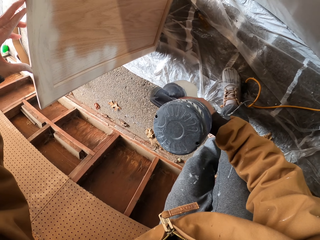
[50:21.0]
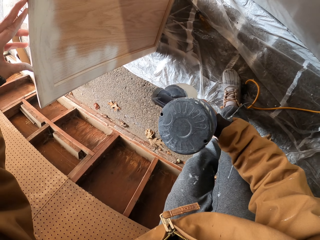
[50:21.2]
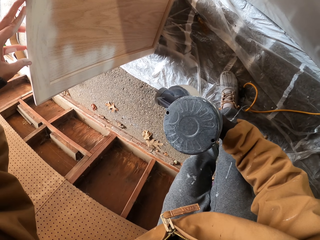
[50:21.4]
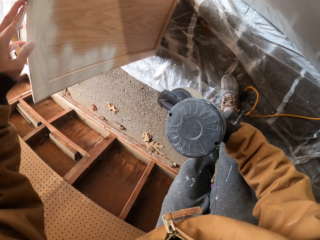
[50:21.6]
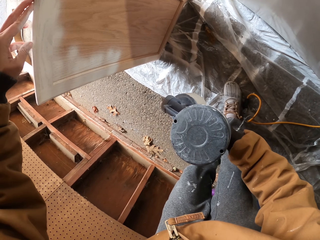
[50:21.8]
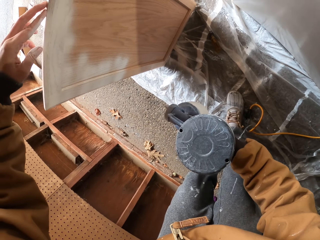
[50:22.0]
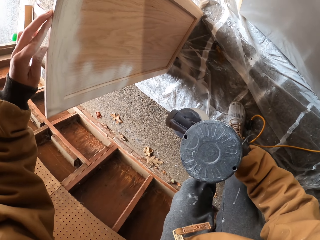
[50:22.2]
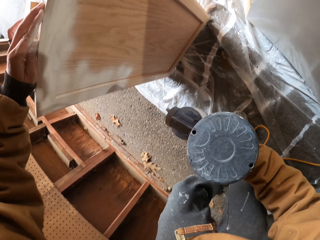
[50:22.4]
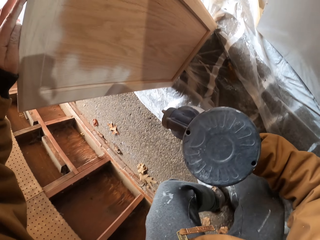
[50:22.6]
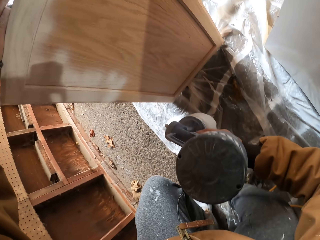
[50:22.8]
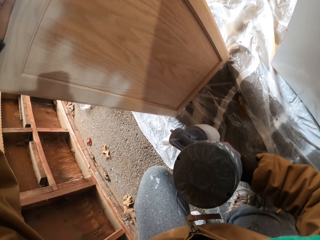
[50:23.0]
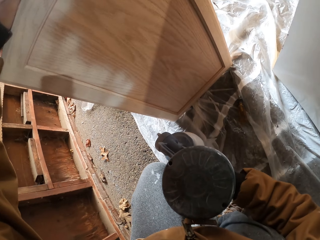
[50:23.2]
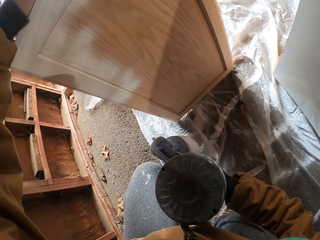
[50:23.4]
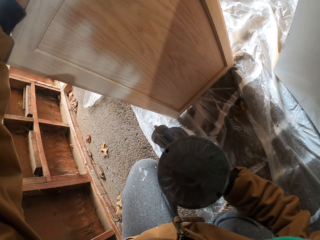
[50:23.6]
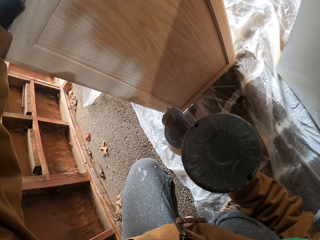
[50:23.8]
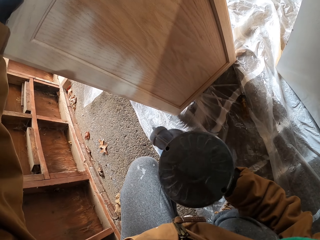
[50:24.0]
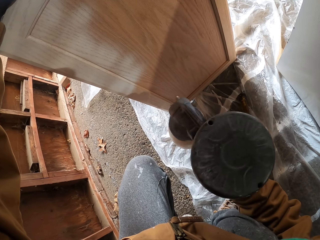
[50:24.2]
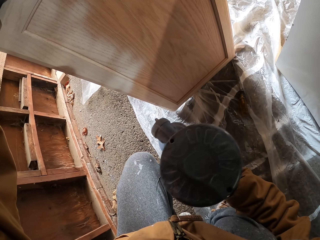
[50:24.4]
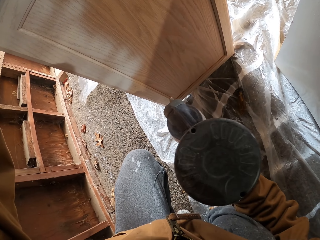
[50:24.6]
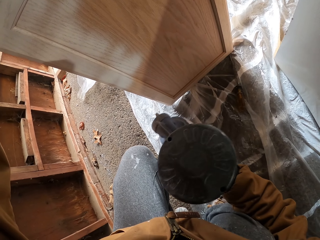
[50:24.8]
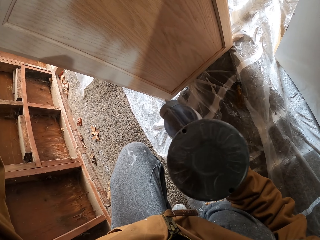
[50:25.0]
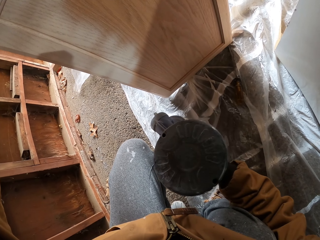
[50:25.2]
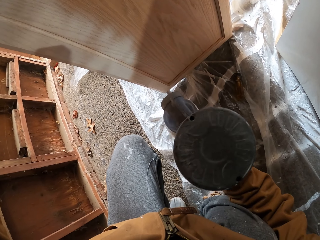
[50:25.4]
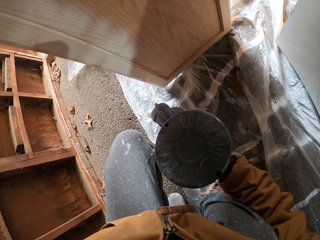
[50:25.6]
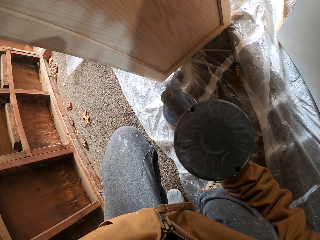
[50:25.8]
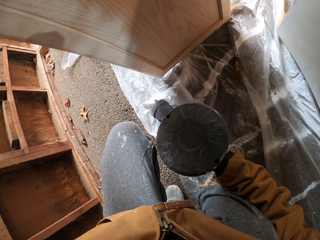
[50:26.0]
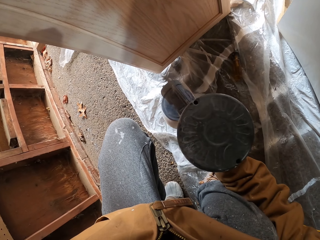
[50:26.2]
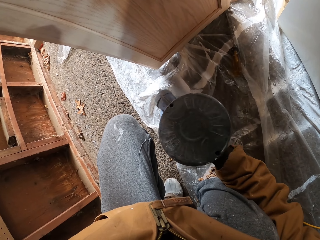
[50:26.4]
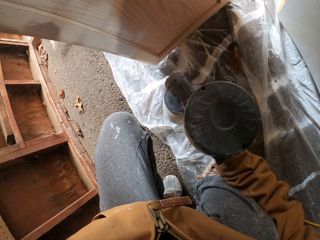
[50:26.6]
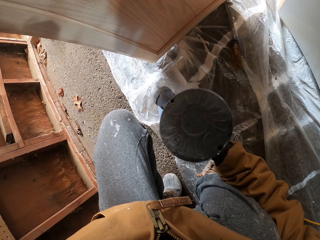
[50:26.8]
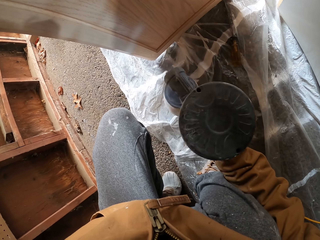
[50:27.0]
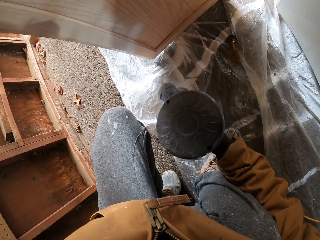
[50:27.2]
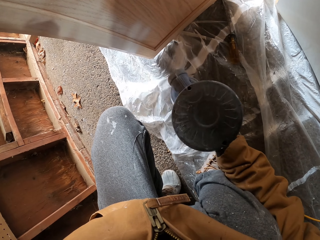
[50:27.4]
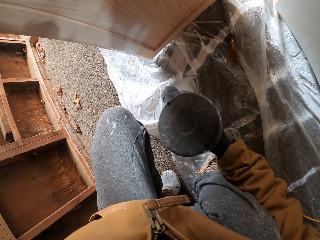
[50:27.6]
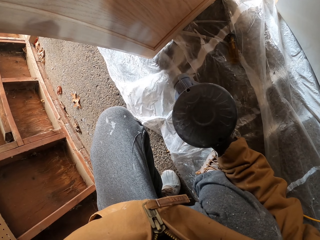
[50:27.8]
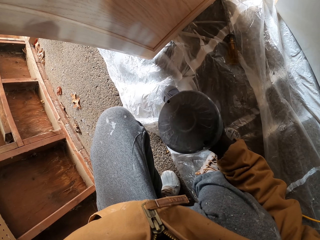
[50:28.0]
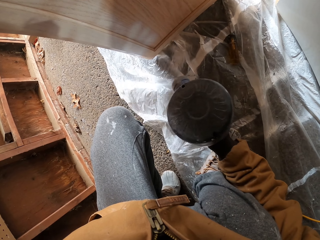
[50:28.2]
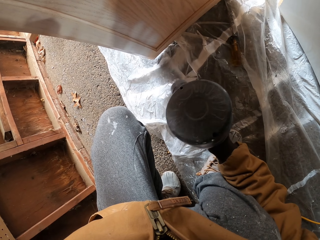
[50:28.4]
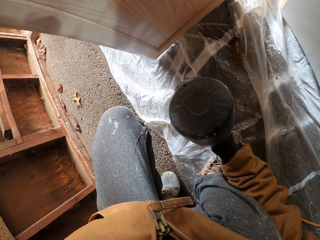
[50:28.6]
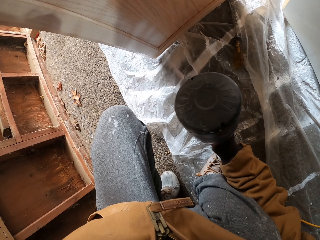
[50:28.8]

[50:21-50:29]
The camera wearer squats. They spray the door with the paint sprayer.

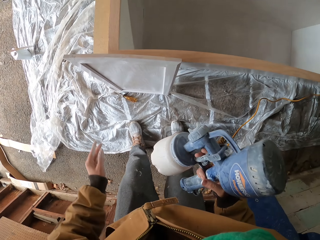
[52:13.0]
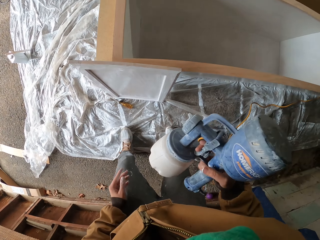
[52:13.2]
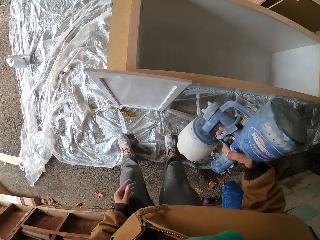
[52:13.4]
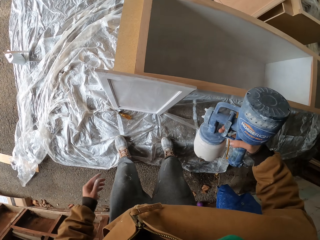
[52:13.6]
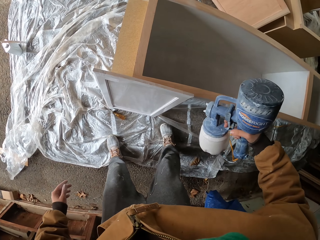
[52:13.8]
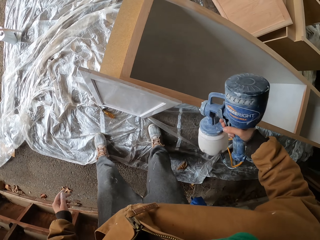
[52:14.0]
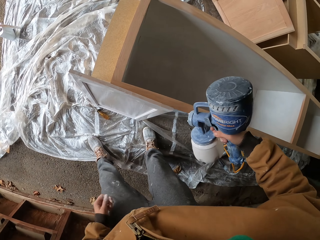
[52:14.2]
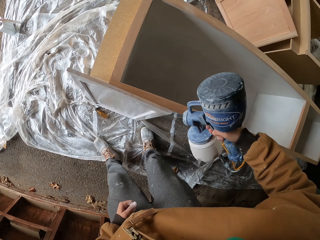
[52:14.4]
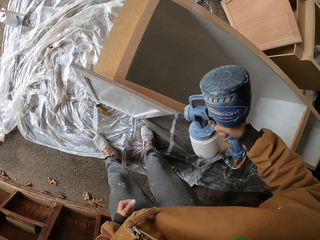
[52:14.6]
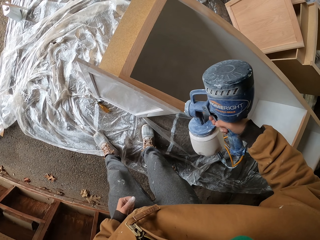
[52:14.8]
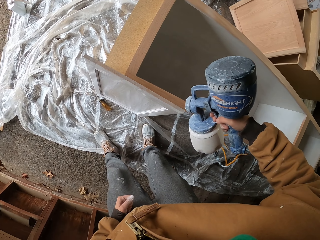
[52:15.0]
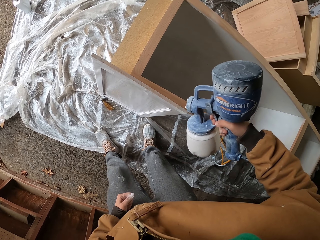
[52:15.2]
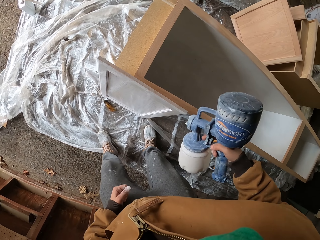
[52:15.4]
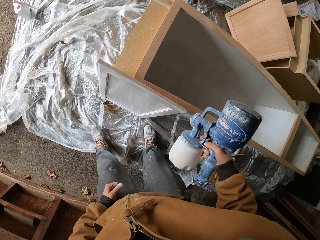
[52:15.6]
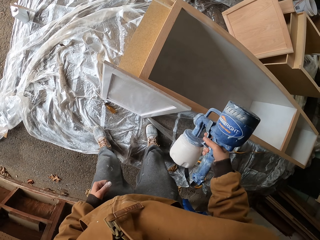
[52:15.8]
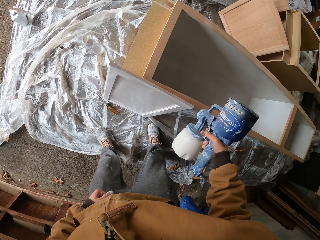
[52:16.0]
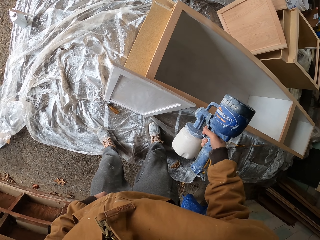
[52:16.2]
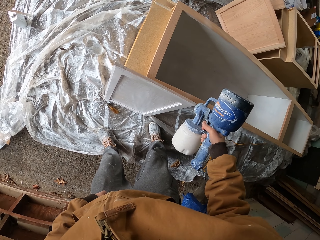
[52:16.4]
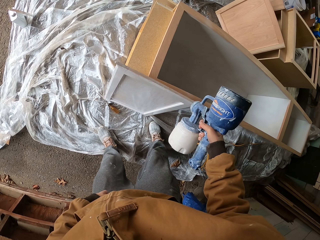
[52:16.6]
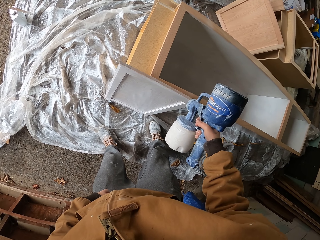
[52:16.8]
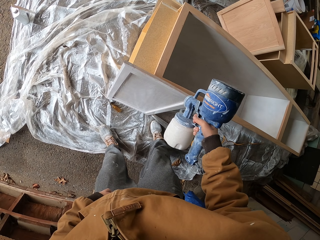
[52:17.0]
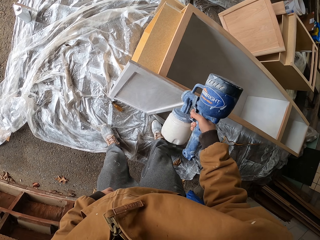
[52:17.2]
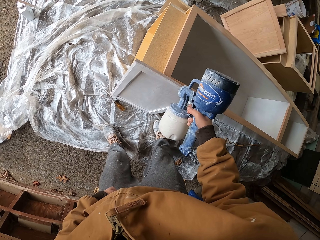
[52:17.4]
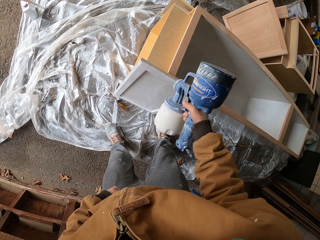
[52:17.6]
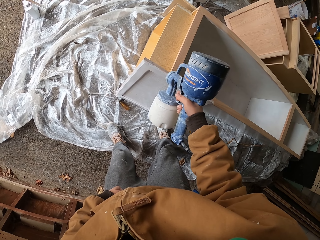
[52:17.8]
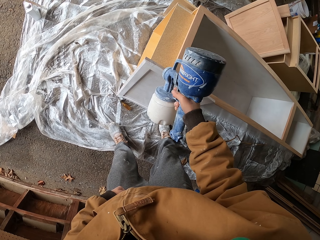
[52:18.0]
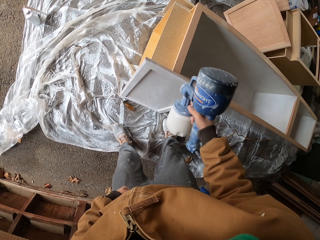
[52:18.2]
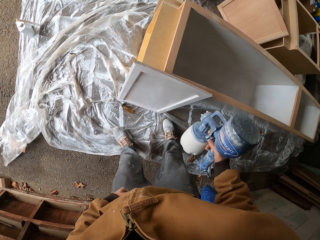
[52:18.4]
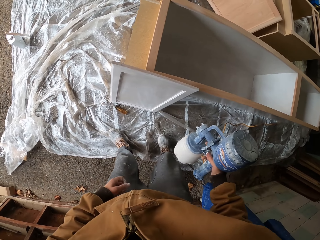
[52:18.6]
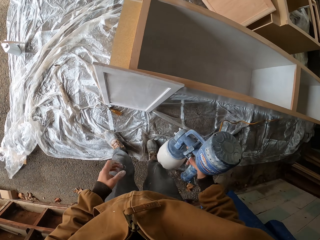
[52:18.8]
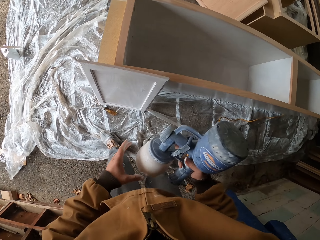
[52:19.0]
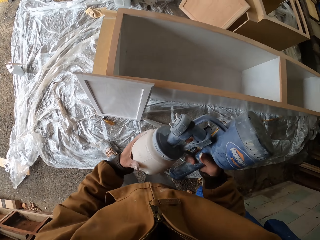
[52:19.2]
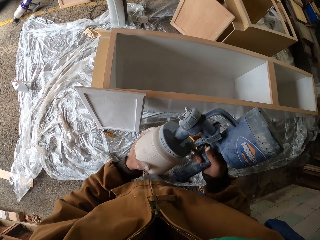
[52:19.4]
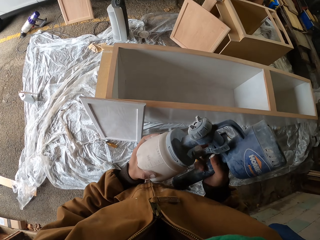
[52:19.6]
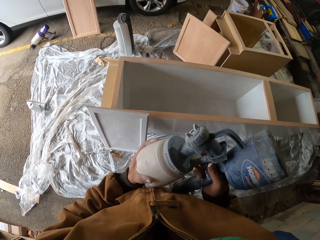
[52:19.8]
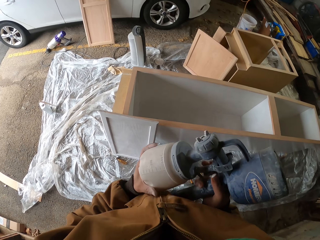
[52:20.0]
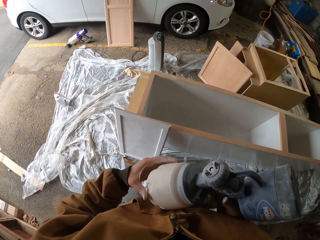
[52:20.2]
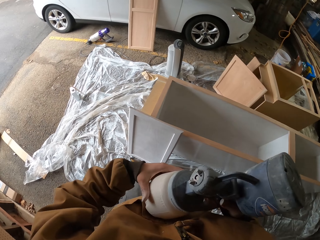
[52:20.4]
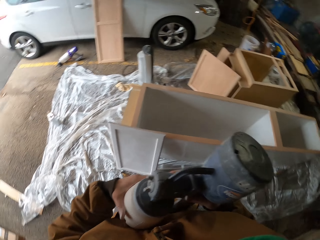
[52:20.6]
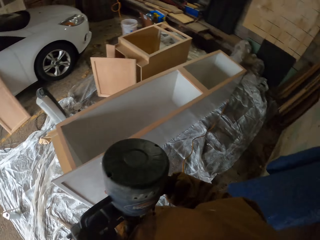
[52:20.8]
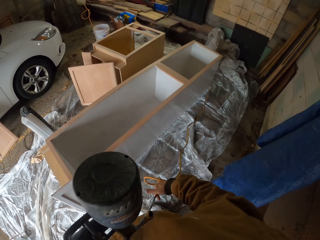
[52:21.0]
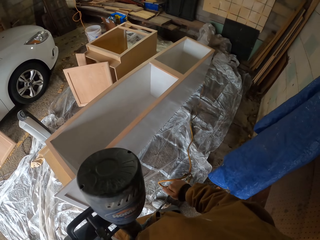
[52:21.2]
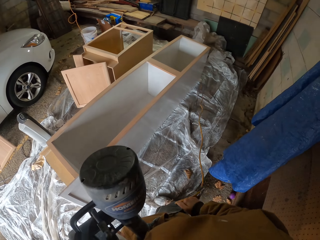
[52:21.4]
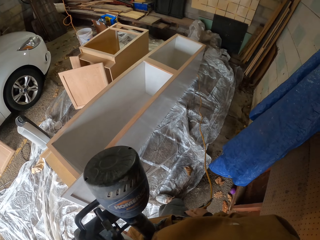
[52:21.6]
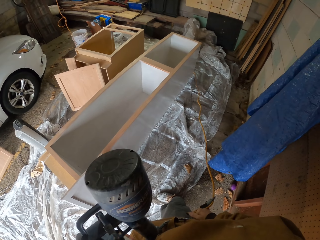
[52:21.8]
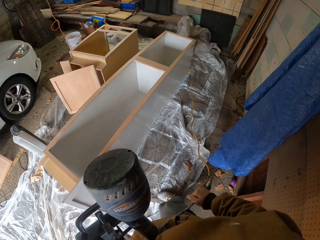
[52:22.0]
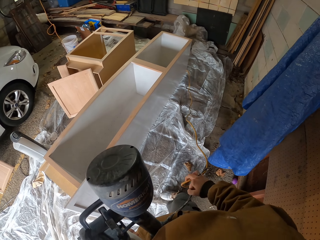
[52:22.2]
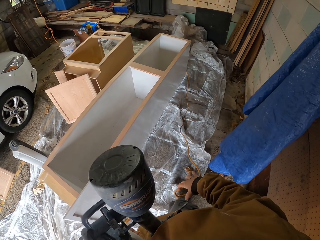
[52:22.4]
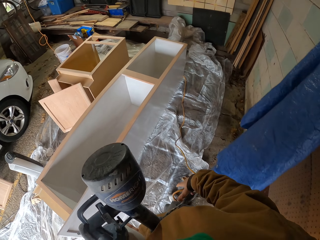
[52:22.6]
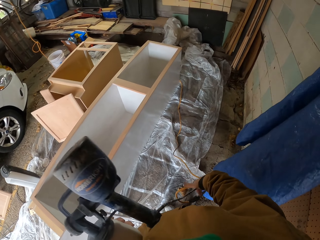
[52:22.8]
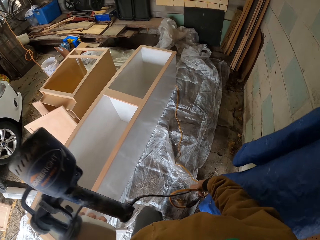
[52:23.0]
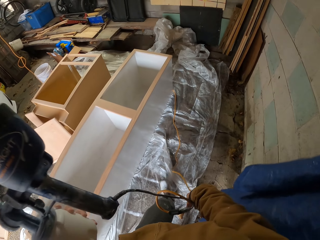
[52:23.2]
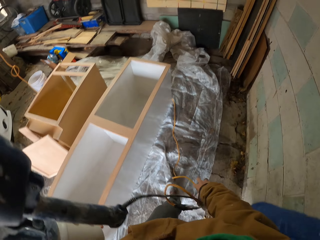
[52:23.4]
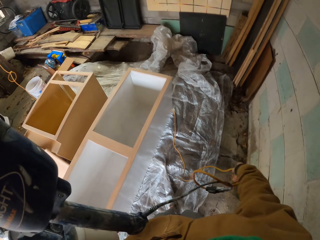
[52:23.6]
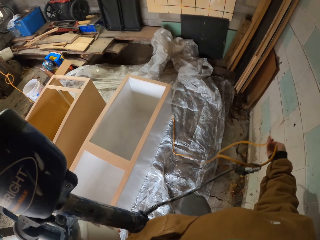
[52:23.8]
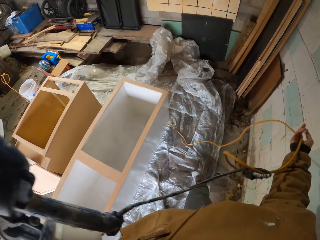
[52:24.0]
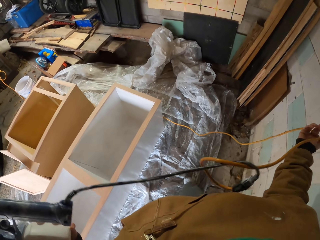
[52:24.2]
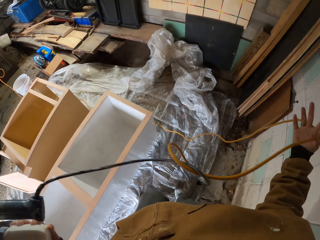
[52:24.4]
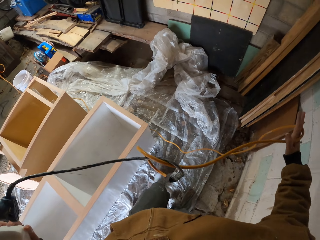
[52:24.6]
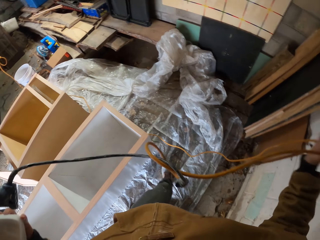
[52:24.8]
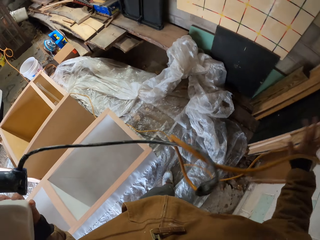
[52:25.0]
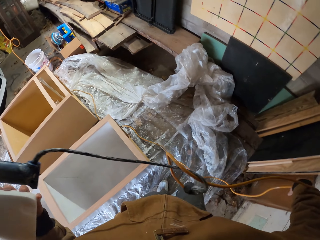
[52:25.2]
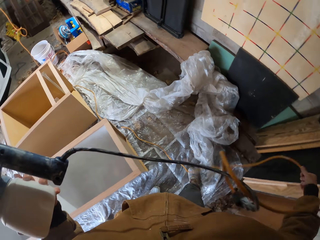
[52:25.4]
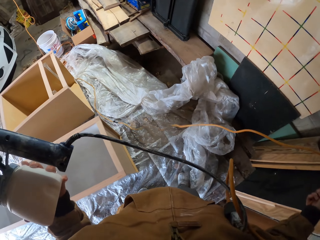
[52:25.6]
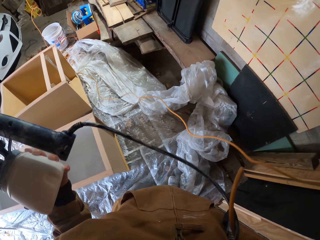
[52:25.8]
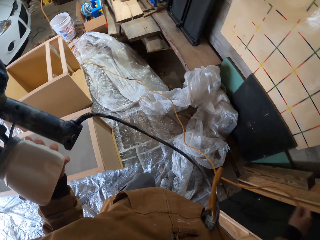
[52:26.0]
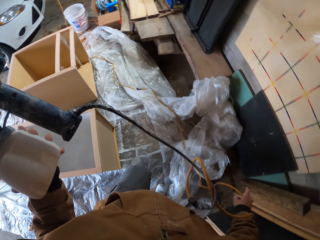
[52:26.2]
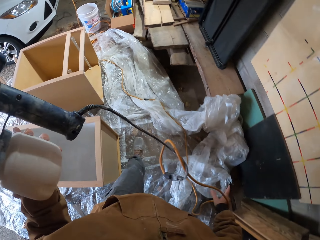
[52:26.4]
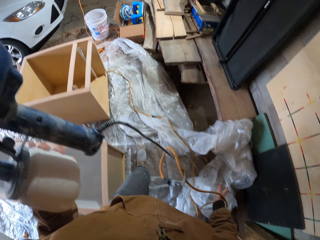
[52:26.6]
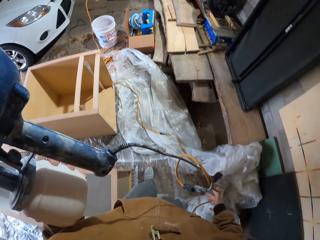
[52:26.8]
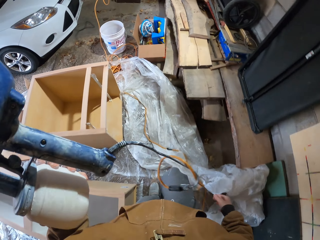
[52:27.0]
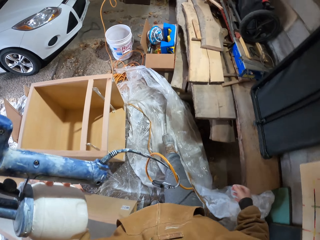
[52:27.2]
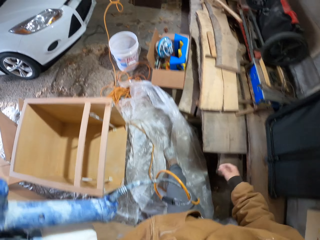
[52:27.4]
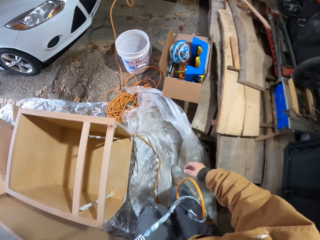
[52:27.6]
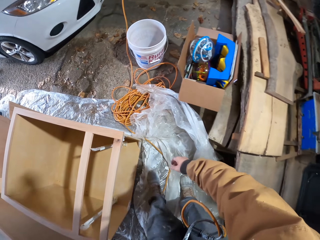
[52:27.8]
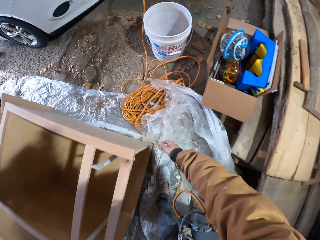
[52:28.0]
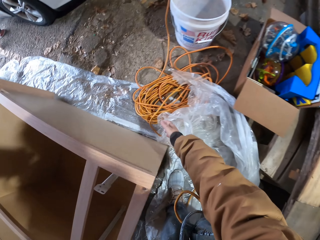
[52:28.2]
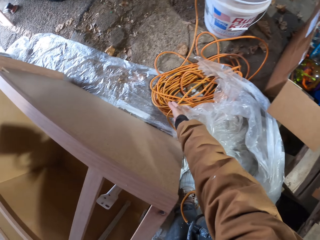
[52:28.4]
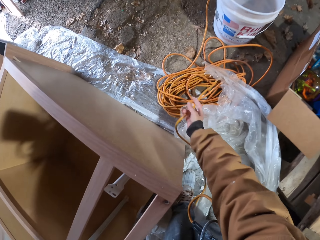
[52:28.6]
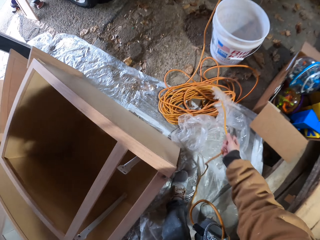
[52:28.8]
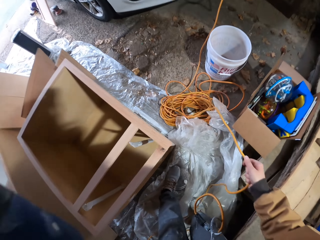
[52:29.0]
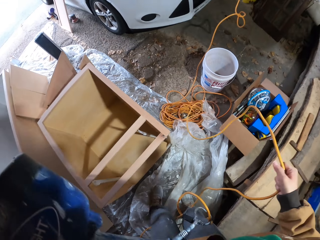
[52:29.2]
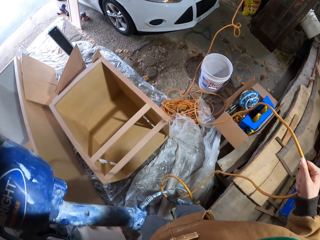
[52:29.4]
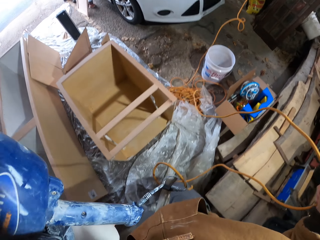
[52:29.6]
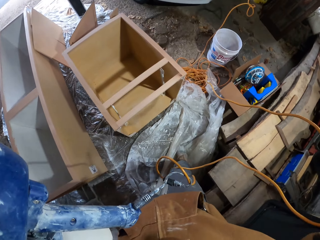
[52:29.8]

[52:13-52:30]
The camera wearer moves the legs. They spray the door with the paint sprayer. They adjust the paint sprayer. They pass the paint sprayer to the left hand. They move the wire. They pull the paint spray hose. They step forward. They straighten the wire.
